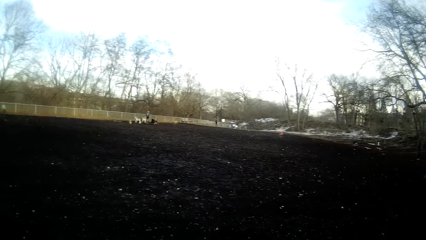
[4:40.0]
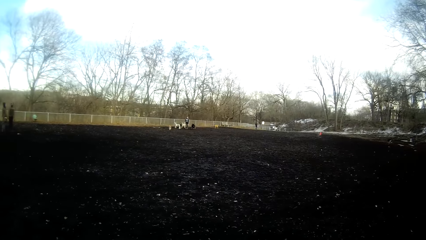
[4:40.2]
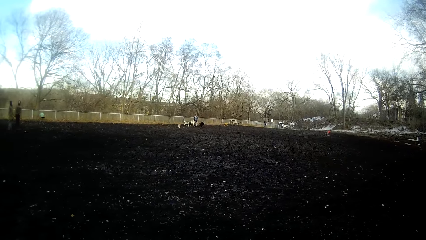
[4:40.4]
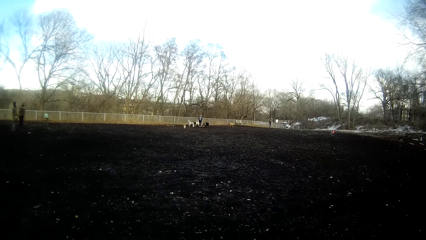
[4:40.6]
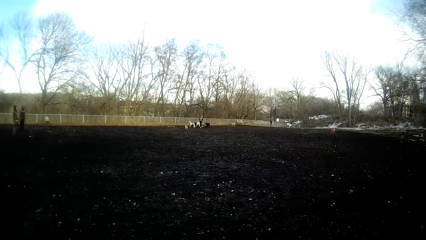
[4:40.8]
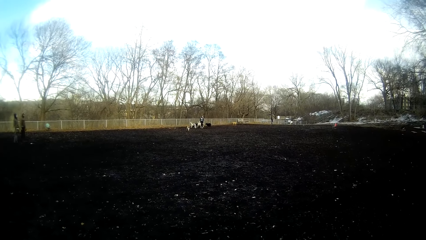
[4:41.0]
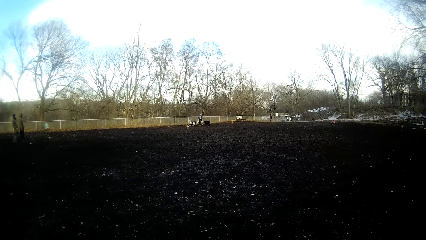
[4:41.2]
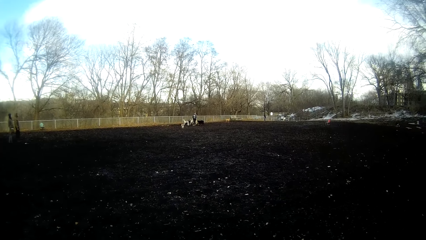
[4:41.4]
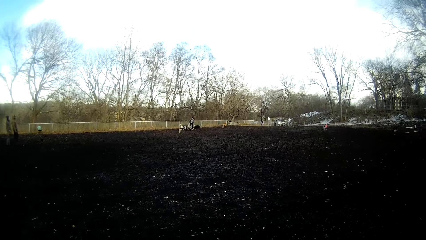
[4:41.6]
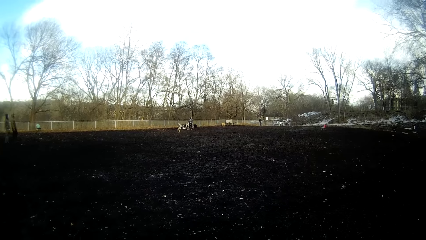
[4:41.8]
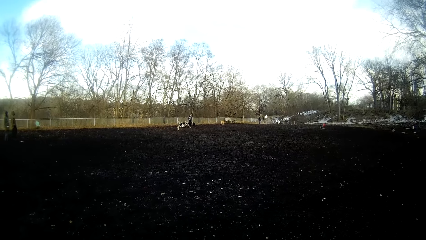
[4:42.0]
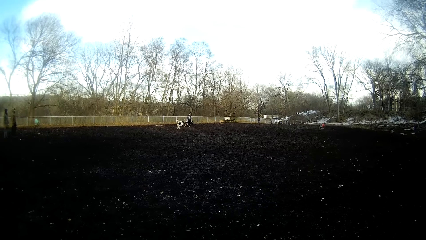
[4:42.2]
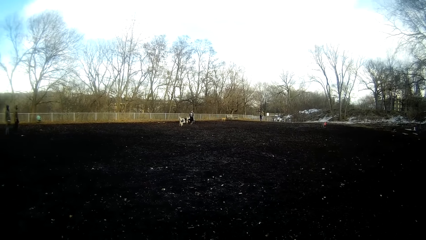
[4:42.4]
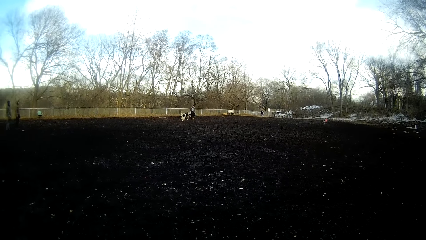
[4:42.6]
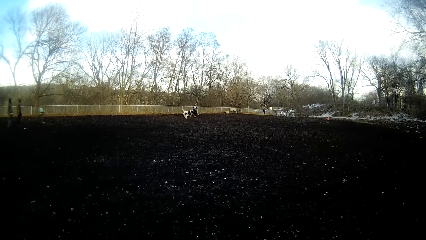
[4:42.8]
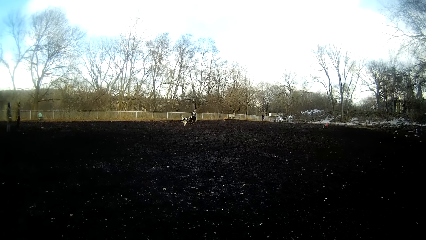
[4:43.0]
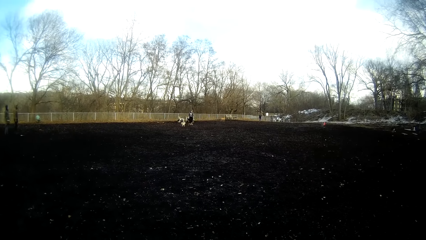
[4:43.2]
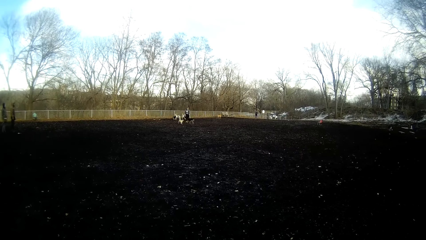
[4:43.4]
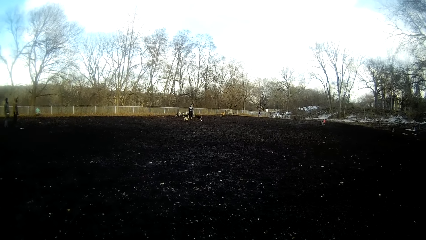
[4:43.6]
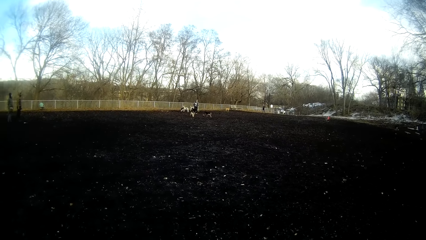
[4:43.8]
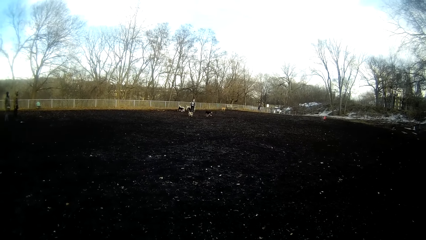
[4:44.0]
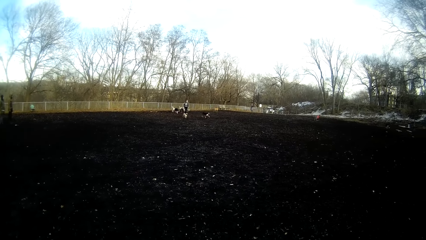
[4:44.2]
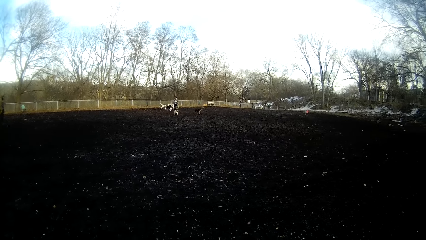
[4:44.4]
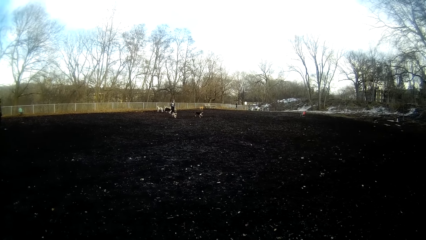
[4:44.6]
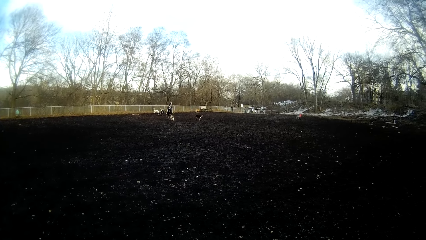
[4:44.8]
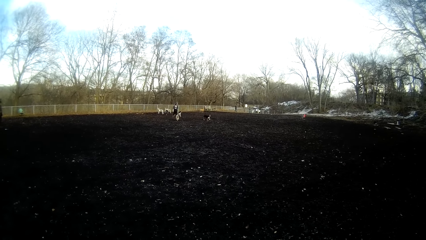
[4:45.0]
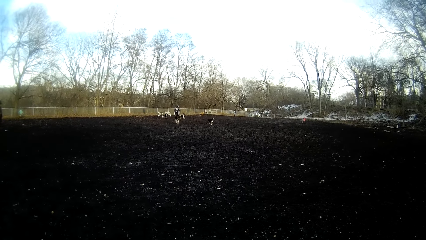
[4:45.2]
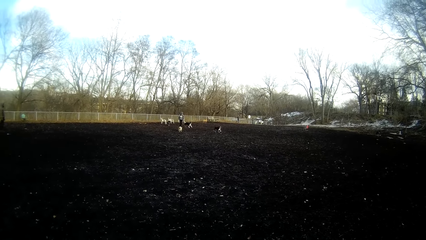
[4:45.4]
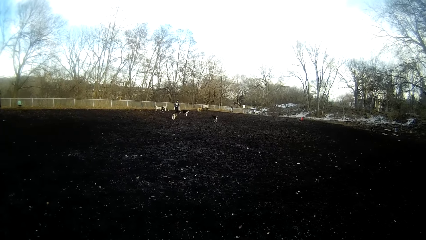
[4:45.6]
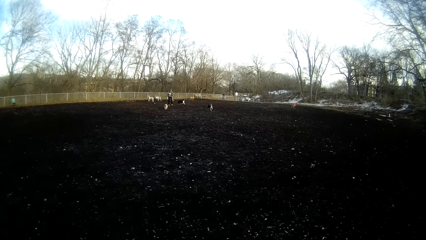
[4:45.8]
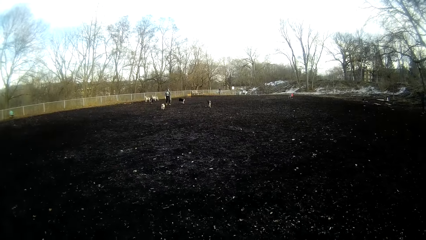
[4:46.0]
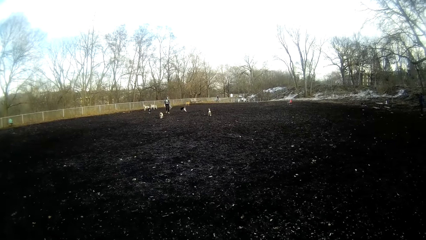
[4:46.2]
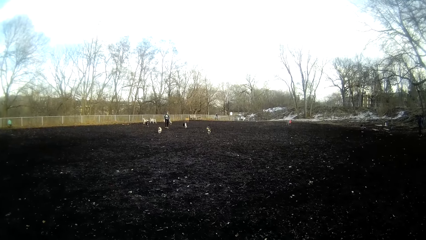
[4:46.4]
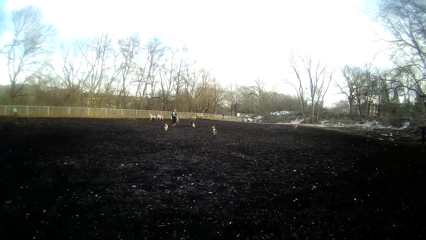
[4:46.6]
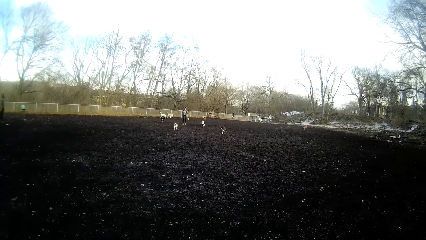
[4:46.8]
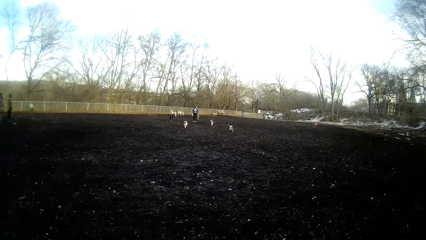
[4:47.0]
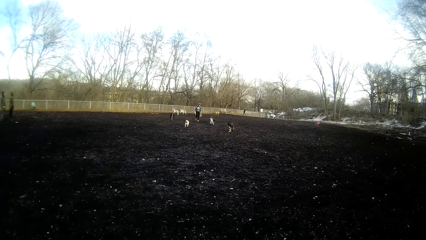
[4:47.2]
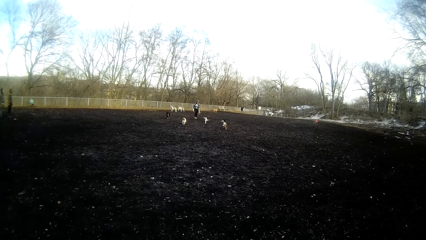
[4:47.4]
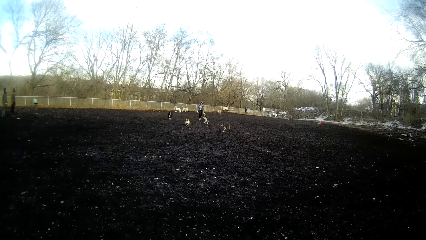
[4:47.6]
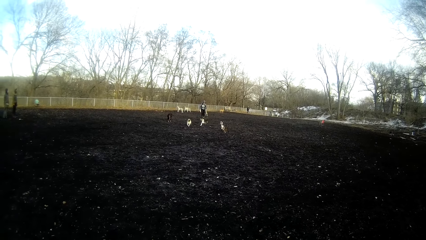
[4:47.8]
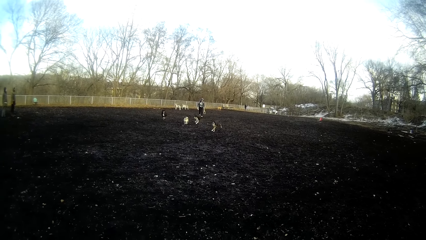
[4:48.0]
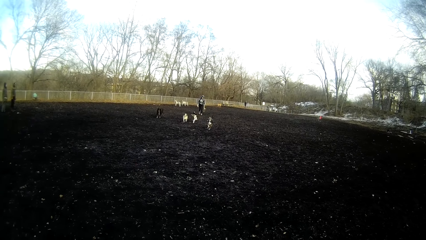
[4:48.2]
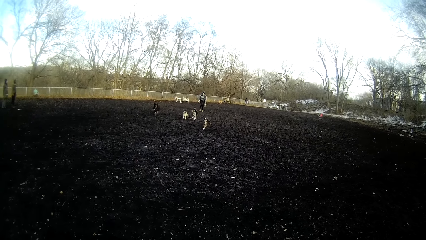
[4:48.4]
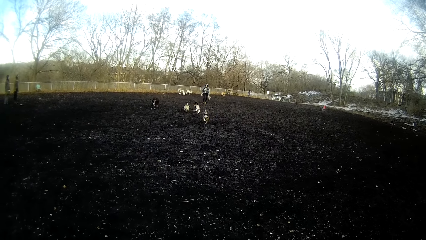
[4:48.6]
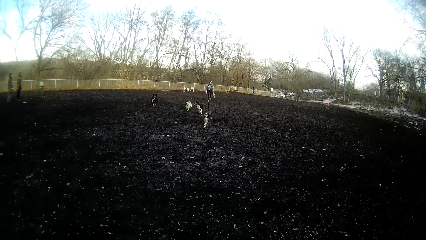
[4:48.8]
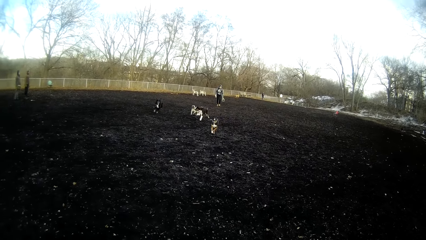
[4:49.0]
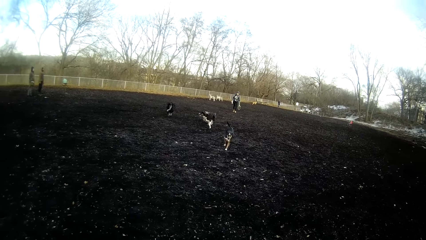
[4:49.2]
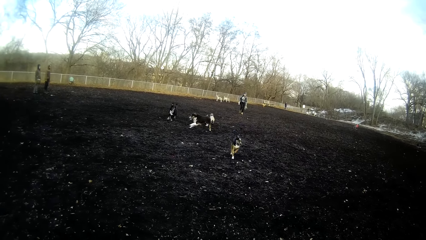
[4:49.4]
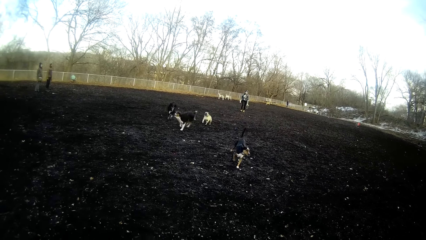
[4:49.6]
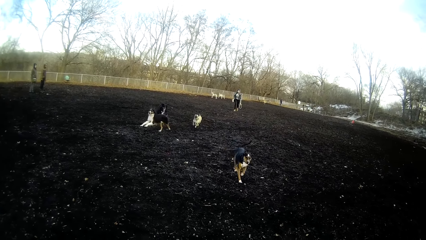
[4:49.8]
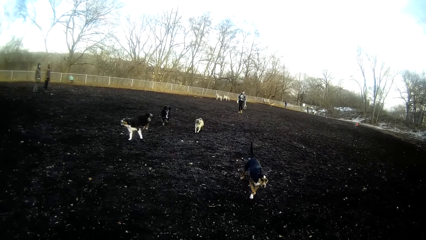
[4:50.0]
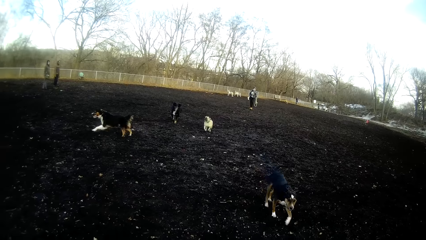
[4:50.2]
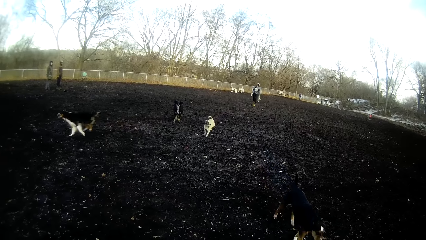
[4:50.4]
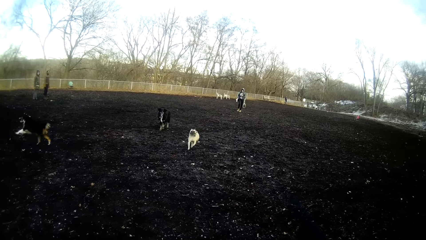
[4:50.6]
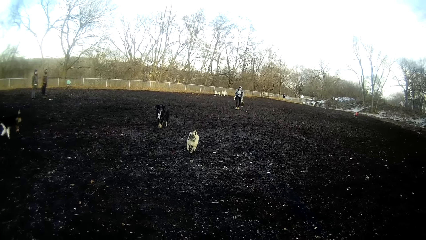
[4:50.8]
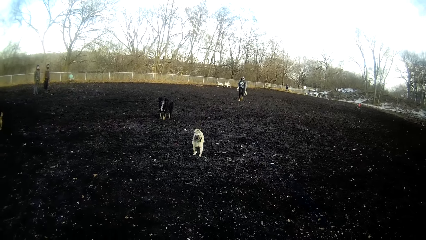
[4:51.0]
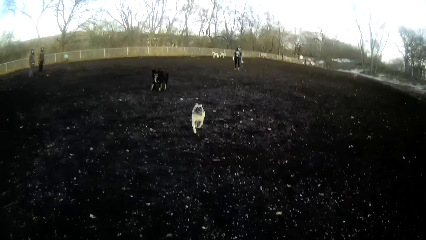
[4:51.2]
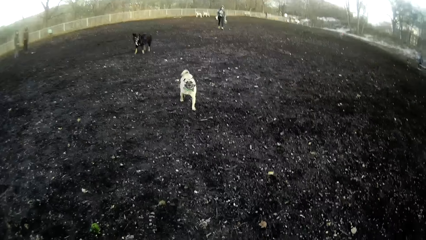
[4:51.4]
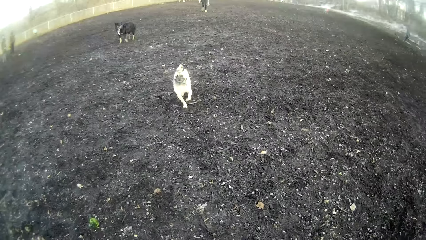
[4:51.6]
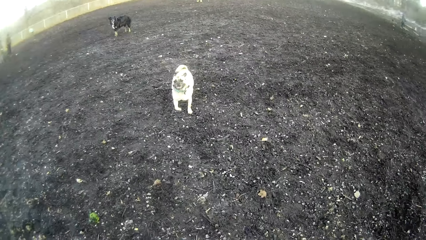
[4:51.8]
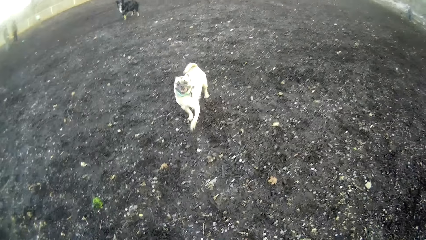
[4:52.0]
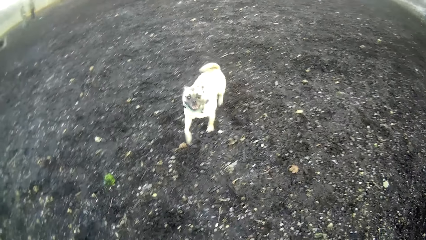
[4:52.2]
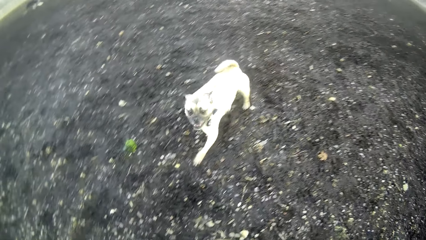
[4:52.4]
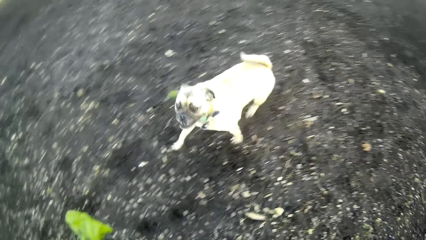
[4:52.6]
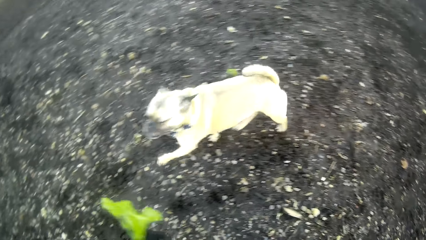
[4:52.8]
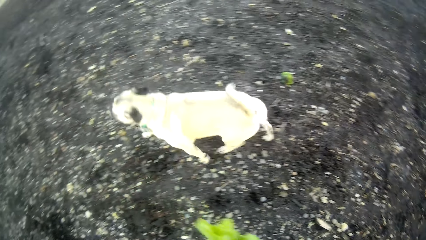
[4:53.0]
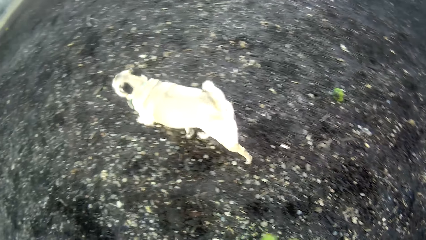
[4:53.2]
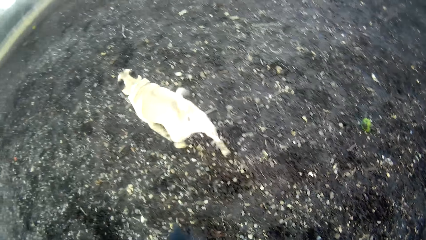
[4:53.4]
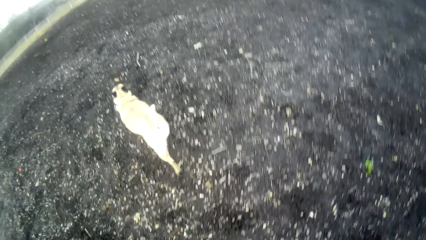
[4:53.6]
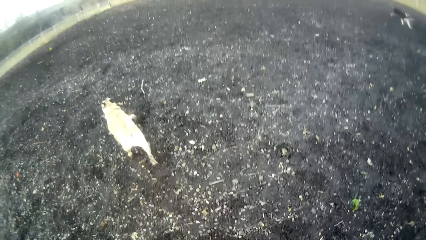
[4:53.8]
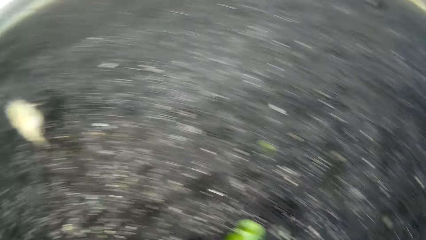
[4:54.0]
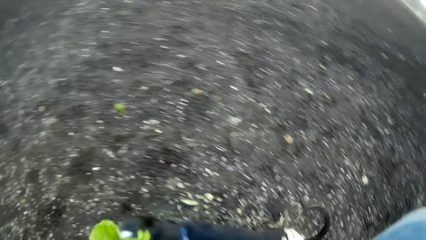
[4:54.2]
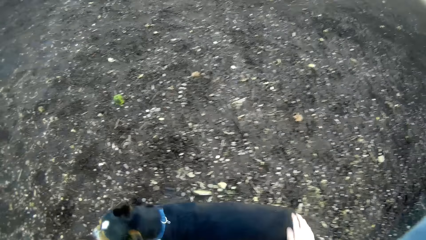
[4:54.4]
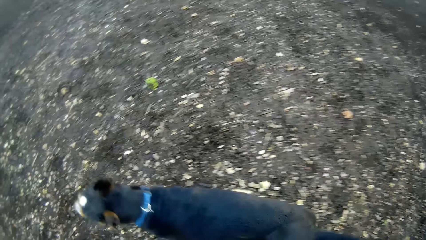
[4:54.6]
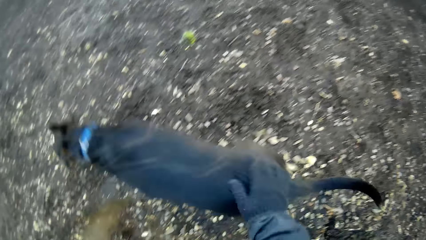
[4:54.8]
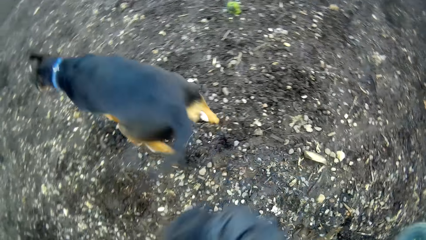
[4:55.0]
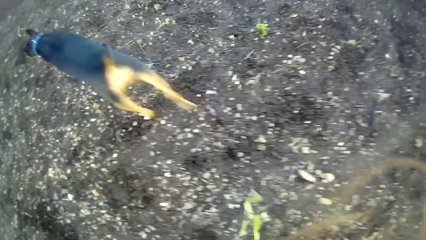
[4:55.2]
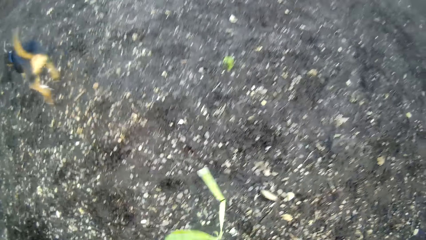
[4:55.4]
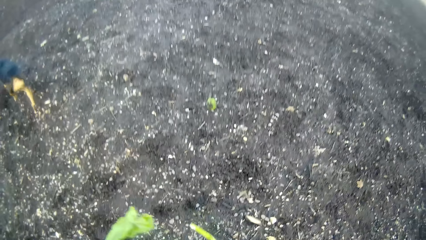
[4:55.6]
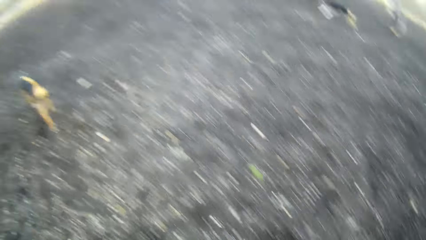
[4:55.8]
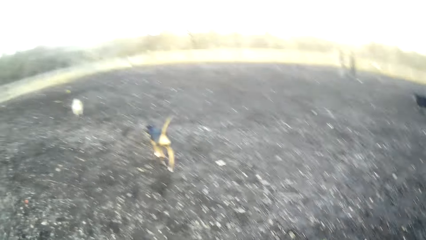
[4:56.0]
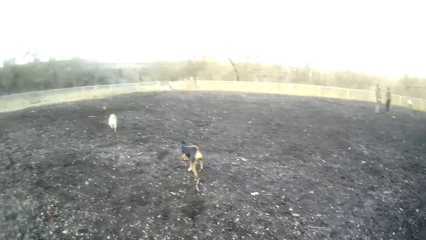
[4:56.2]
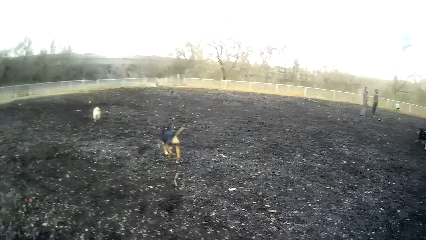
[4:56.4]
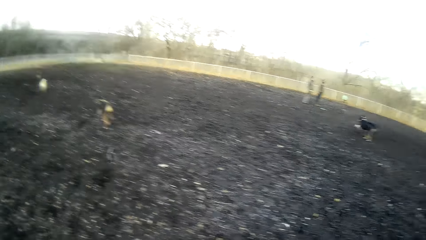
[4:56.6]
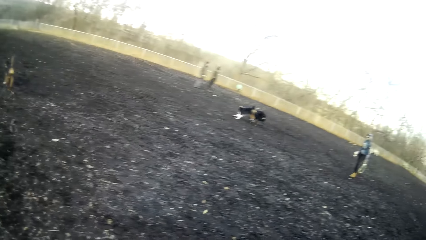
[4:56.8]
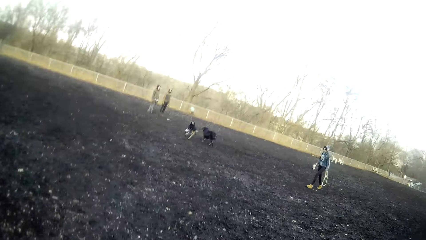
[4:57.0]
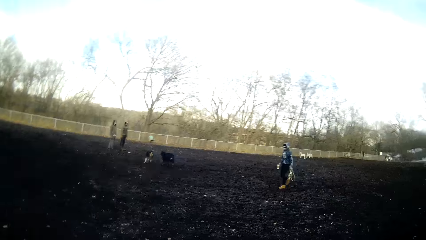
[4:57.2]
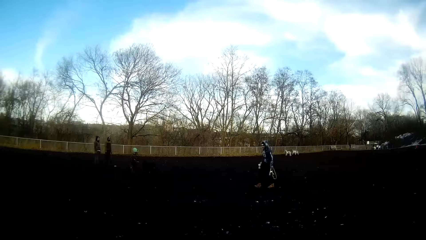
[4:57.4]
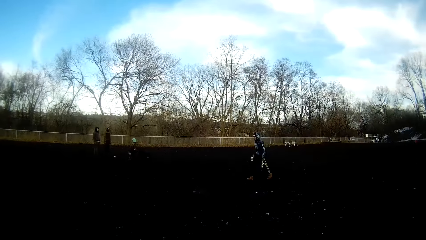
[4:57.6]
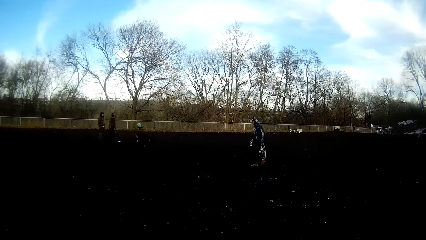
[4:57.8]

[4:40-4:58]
A dog and another dog play with other dogs on the field. The camera wearer looks at the dogs. He looks at the dogs again. He touches a dog with his right hand. He looks at the dog.
